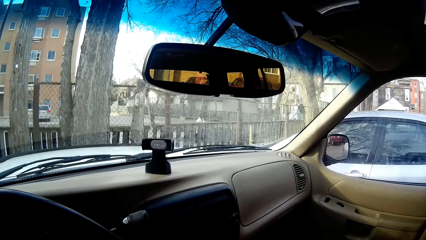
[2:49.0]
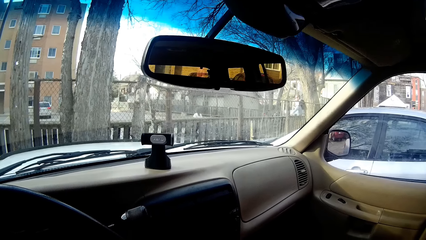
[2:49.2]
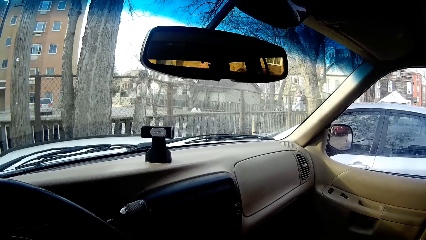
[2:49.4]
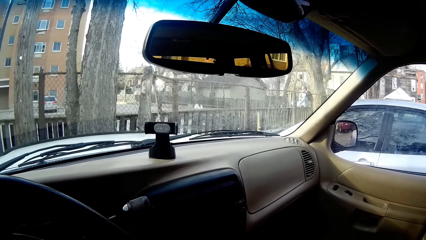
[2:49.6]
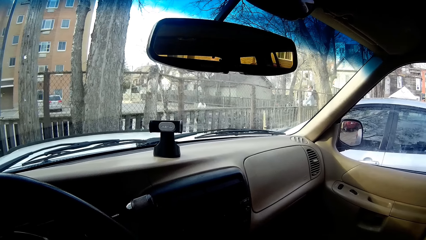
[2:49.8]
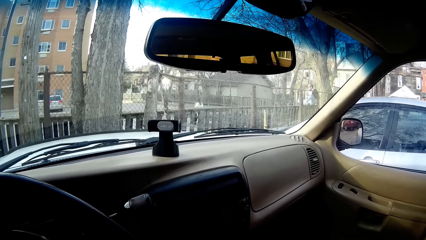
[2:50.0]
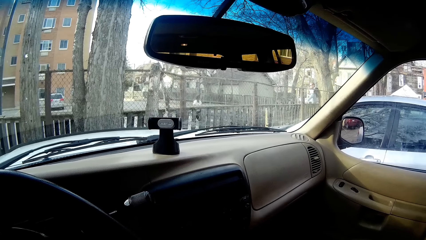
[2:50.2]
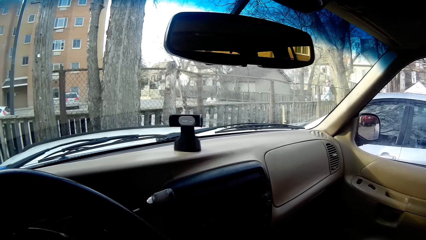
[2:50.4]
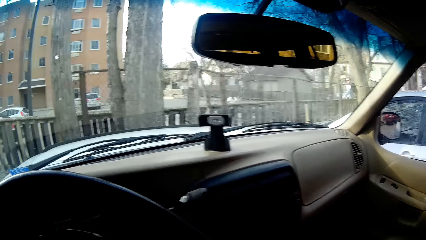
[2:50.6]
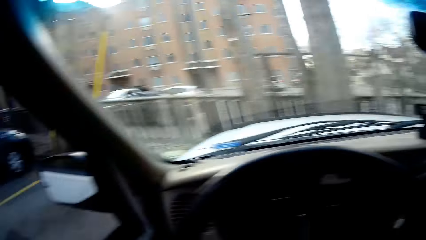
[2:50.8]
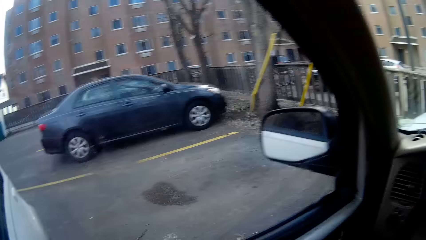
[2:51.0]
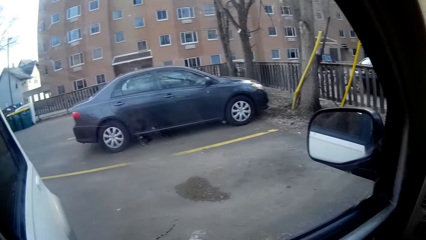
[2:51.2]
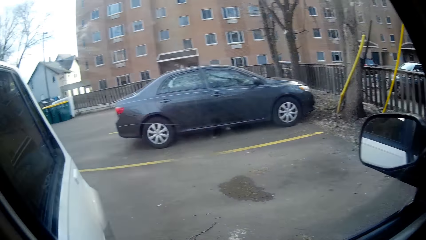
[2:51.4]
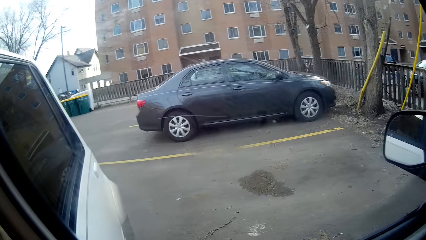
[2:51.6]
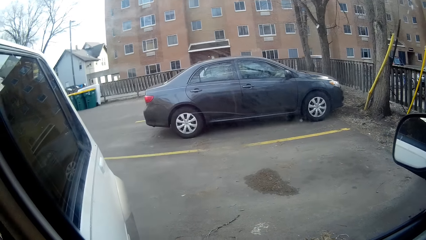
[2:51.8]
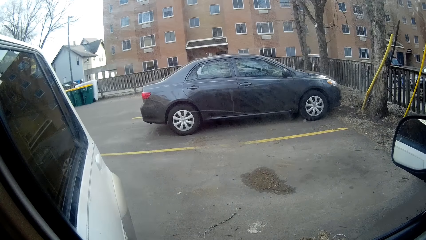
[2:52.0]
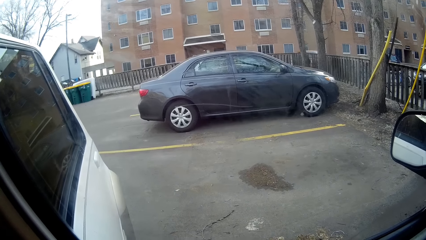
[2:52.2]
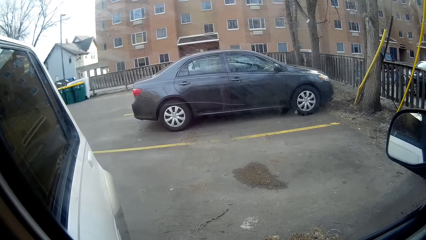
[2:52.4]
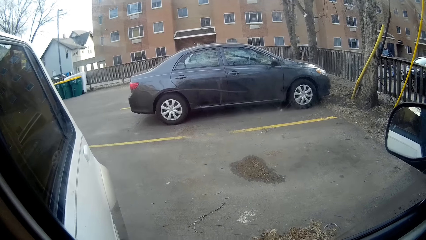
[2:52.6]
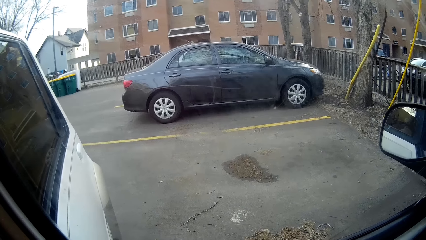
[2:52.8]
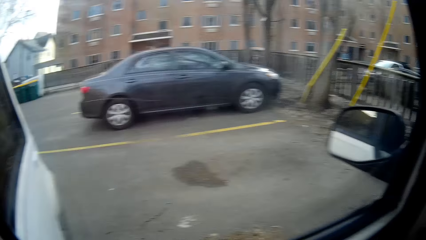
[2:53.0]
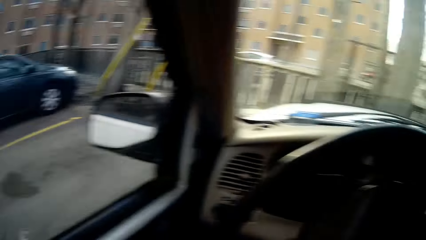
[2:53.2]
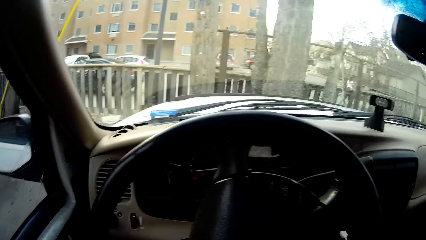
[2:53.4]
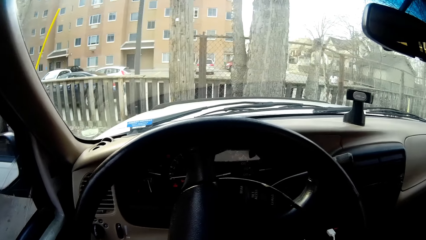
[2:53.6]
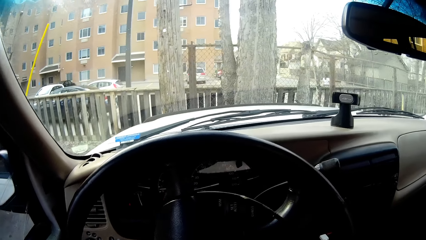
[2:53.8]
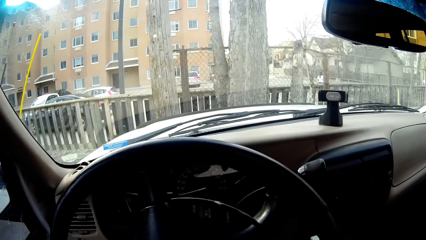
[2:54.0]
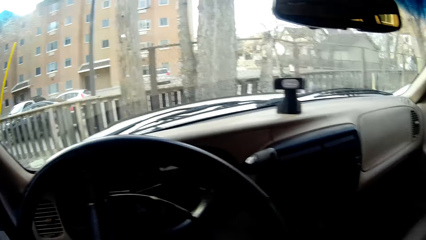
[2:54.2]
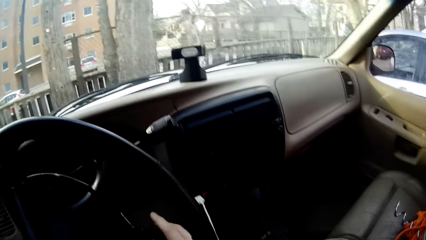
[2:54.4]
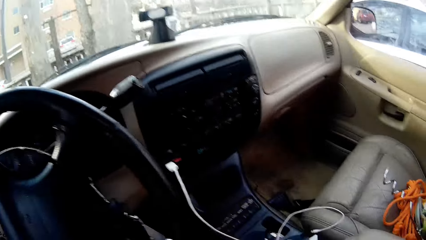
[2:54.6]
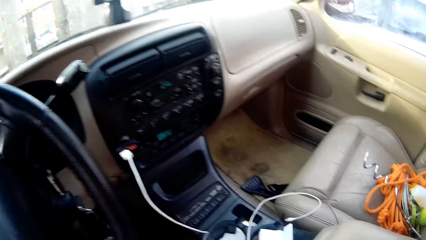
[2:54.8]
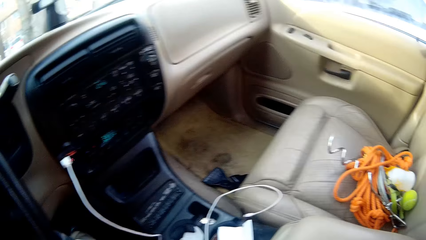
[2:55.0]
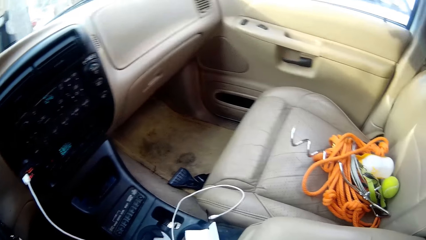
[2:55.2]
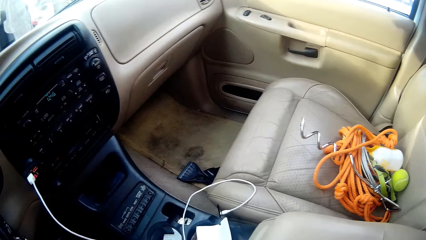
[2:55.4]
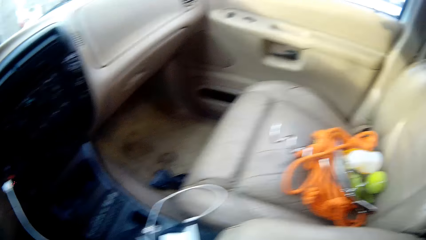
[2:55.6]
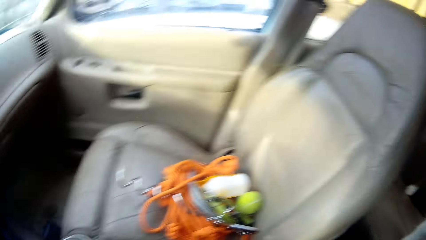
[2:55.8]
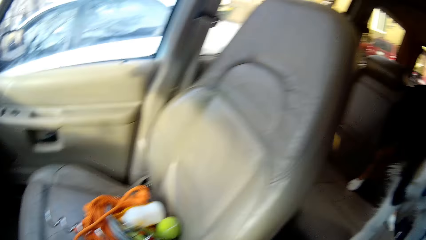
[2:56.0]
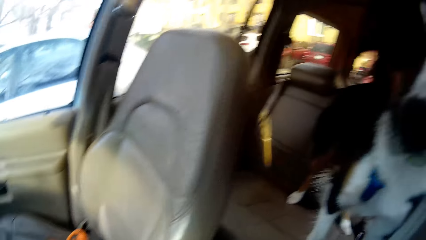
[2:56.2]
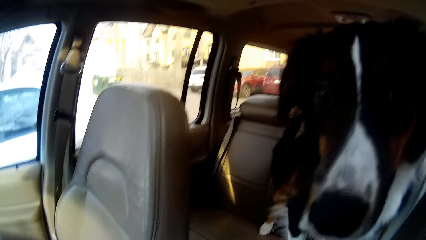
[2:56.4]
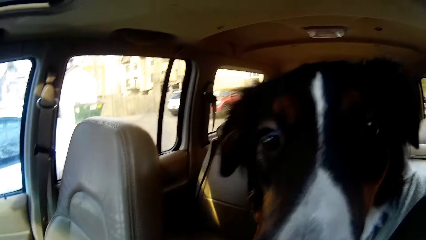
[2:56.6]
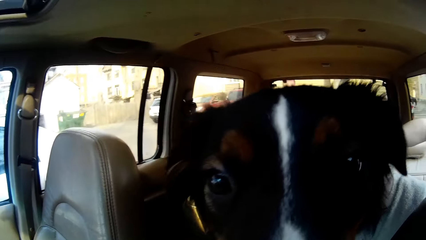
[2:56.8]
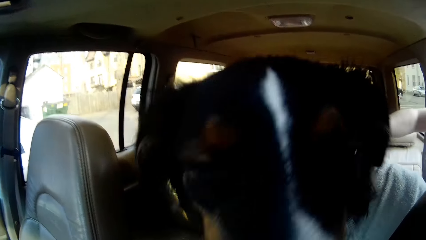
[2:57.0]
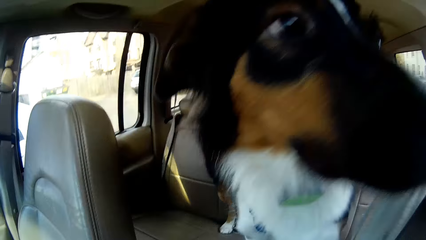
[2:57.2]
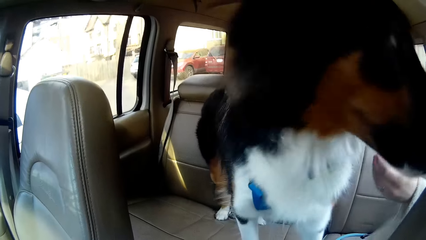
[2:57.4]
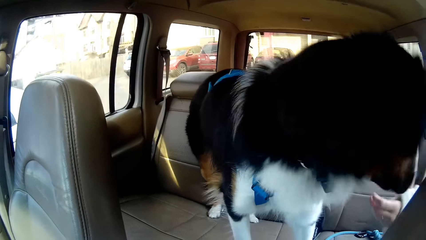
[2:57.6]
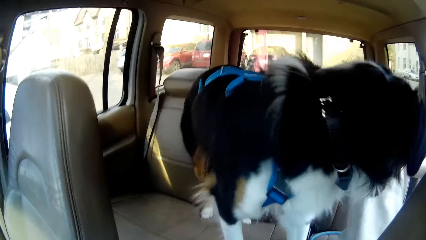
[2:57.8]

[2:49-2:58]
The camera wearer looks outside the car through the window. They turn around and look at the dog.

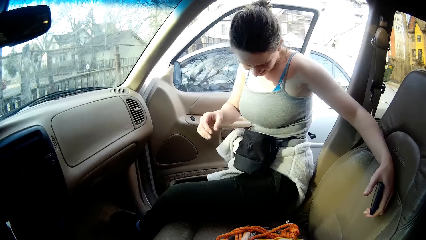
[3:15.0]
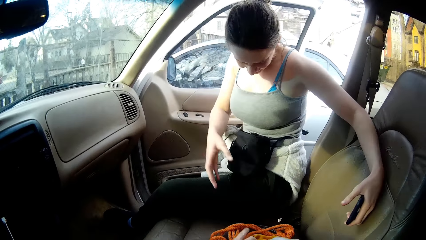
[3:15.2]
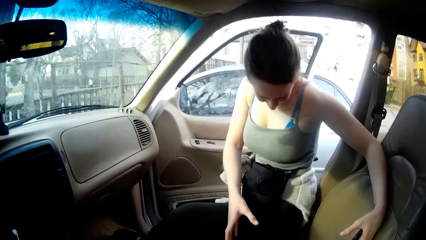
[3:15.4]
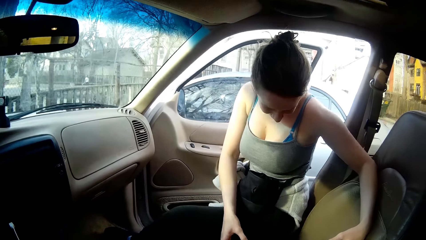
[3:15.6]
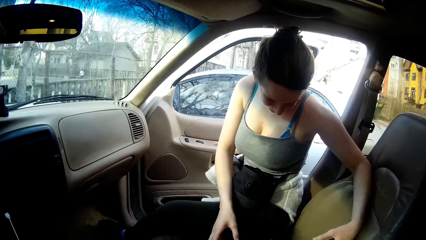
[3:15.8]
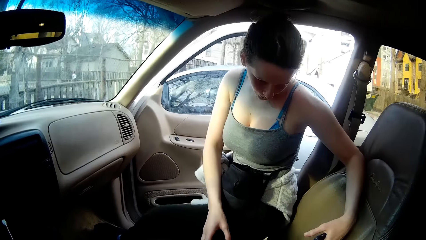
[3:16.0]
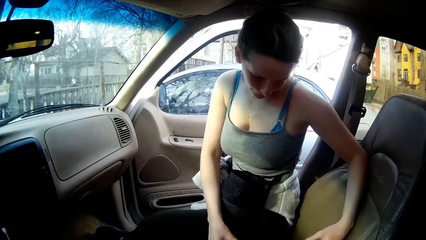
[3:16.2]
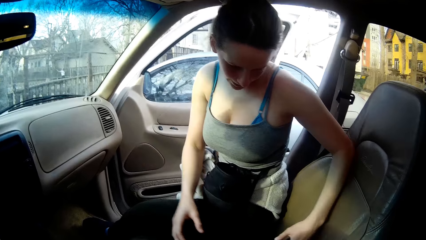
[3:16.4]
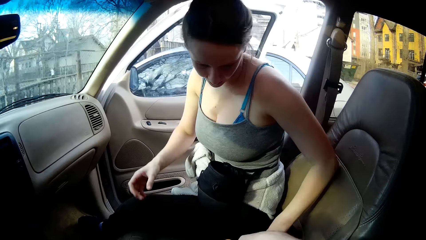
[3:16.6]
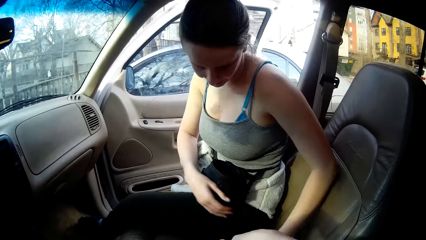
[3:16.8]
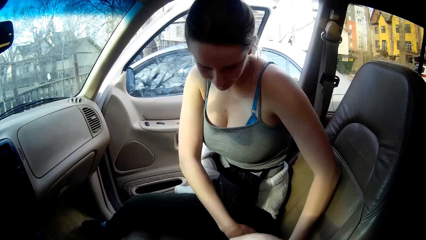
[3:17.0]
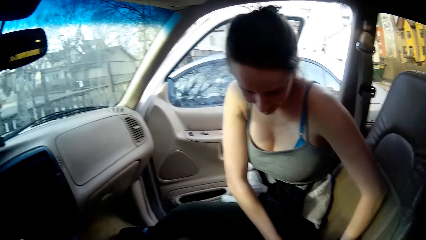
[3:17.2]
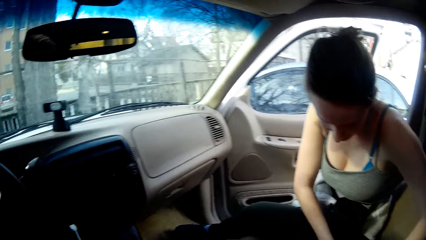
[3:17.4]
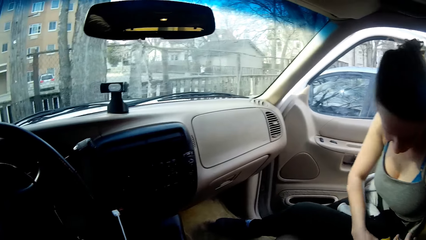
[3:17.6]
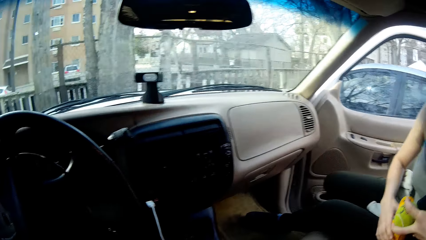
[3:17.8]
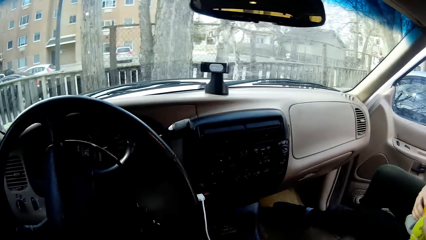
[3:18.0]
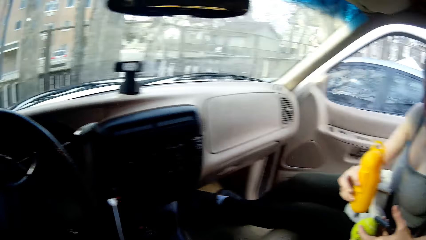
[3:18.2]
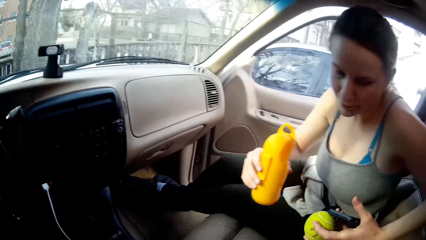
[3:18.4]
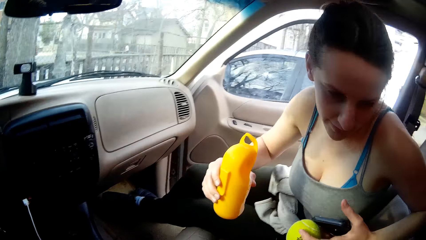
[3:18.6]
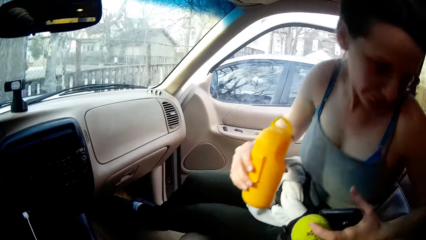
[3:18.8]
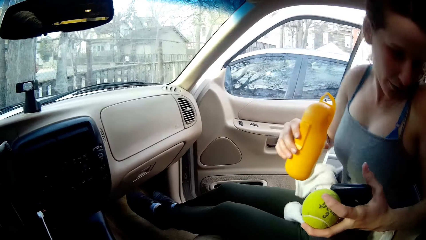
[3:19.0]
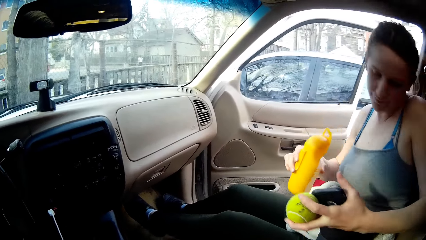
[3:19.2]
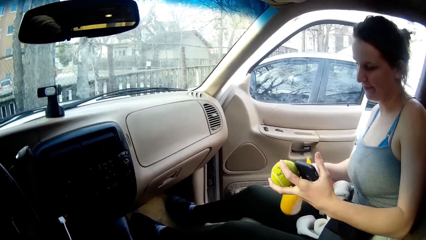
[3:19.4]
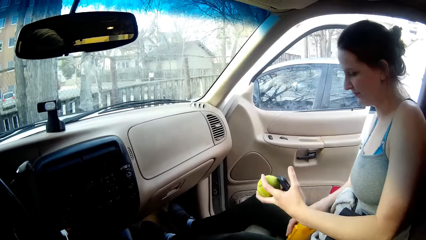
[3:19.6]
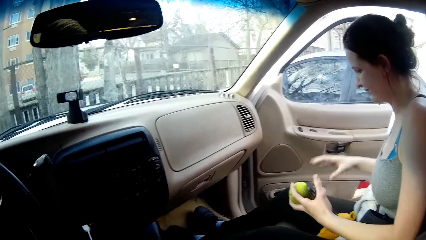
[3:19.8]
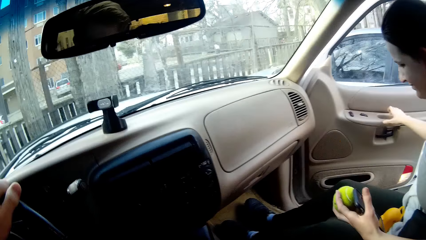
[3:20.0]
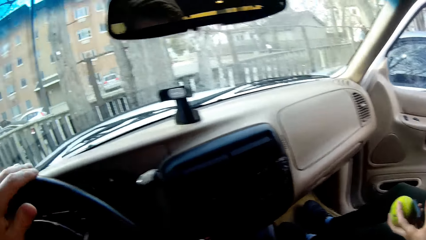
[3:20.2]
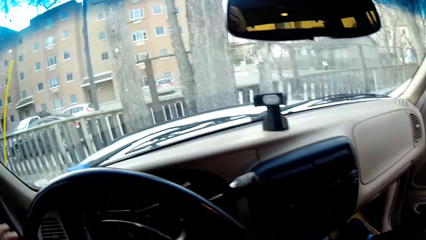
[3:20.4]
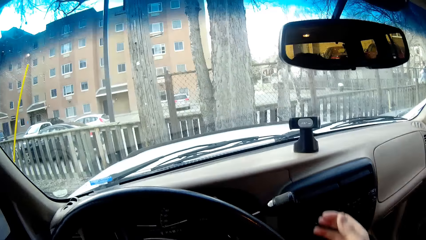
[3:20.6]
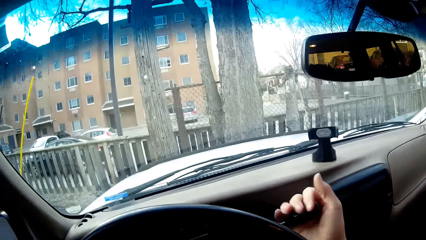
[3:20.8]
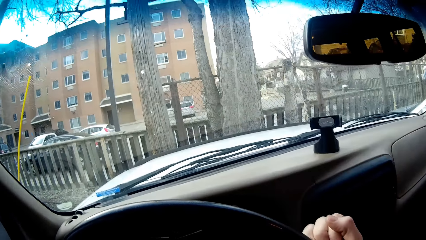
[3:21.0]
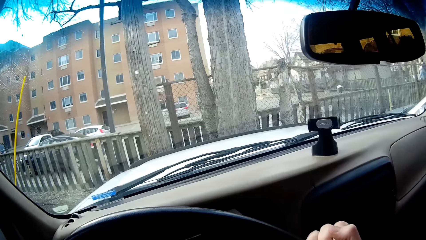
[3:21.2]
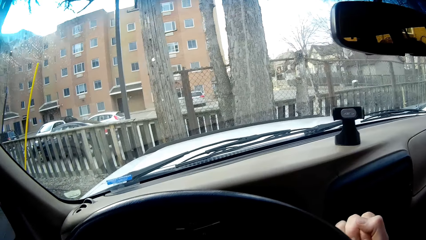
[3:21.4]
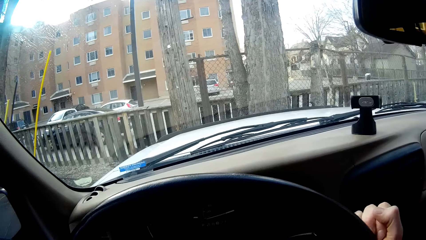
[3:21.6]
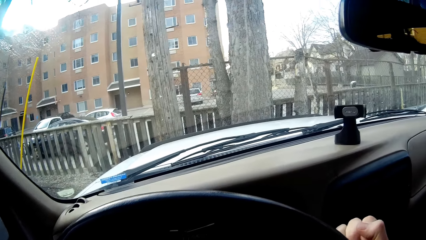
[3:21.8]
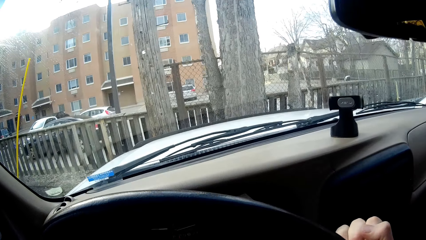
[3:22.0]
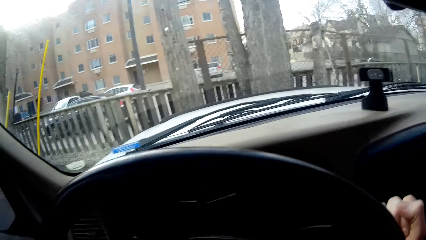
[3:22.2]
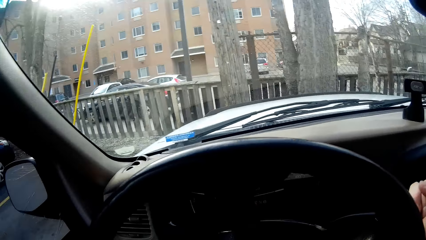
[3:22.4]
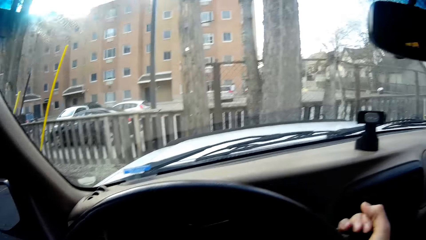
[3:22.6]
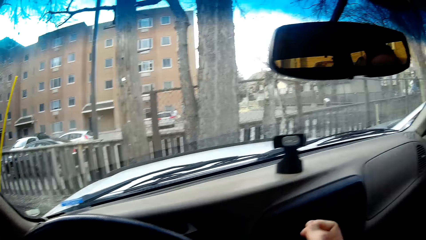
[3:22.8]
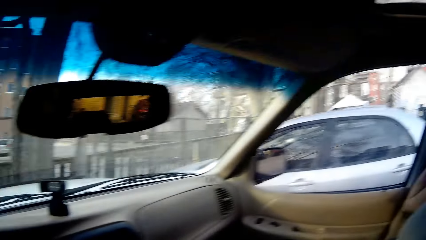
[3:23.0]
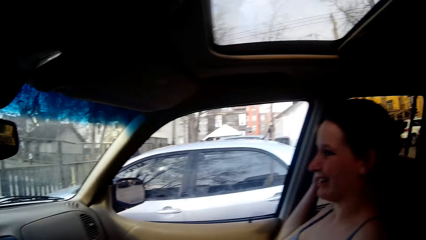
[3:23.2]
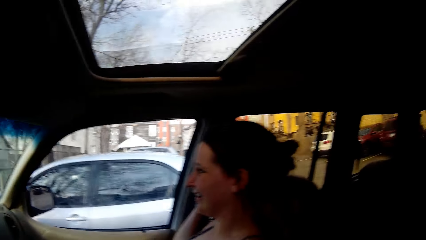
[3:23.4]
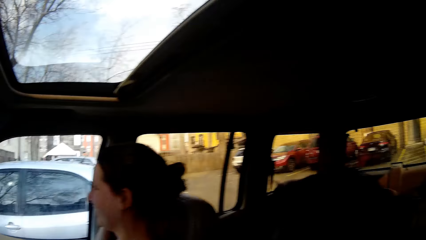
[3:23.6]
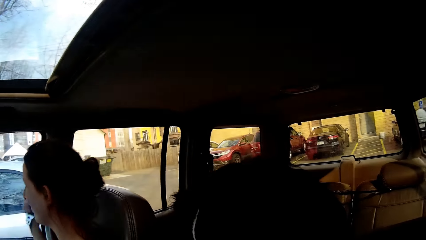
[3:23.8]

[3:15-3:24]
The camera wearer moves the rope, bottle and metal on the seat. A woman moves the rope, bottle and metal on the seat. The woman holds the bottle and ball. The woman sits on the car seat. The woman places down the bottle. The woman closes the car's door. The camera wearer pulls down the hand brake. They hold the car's gear. They switch the car's gear. They look back.
